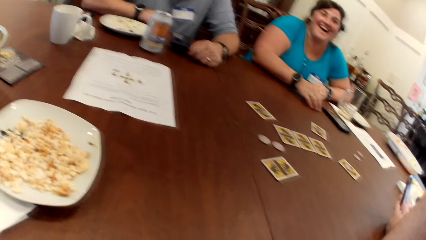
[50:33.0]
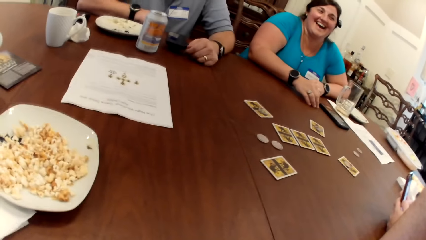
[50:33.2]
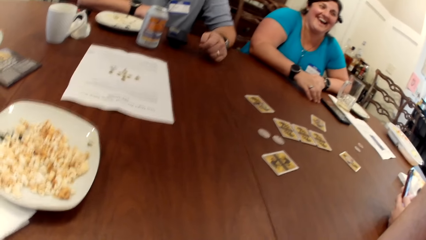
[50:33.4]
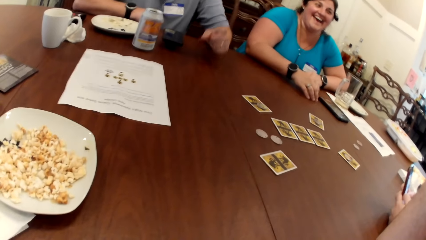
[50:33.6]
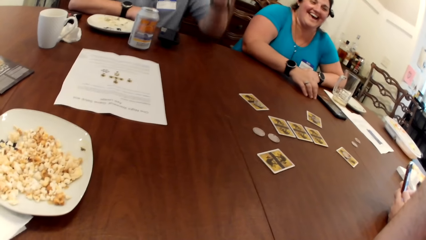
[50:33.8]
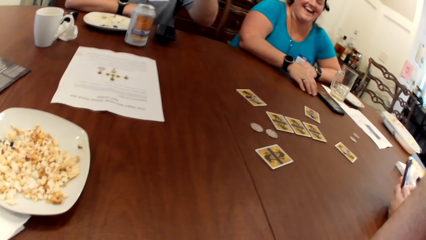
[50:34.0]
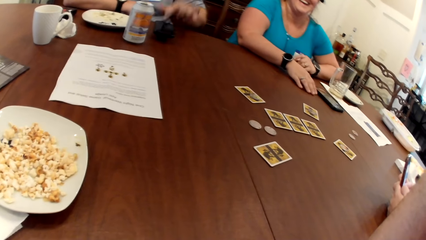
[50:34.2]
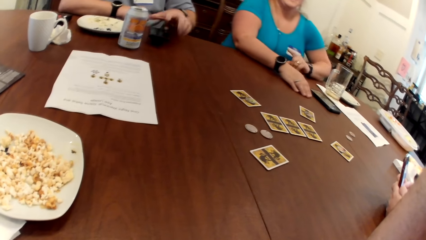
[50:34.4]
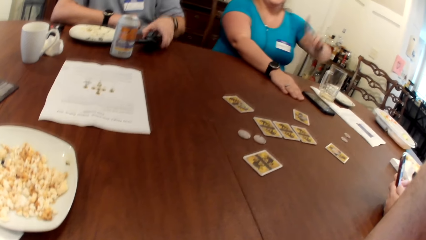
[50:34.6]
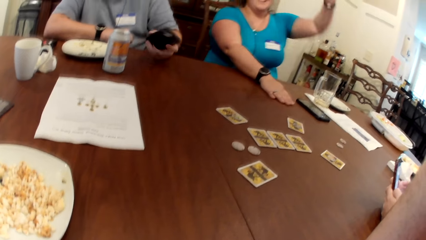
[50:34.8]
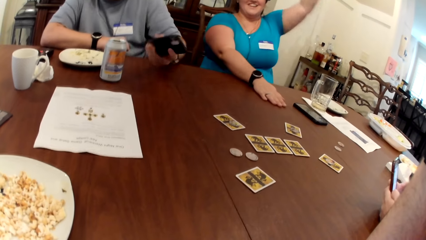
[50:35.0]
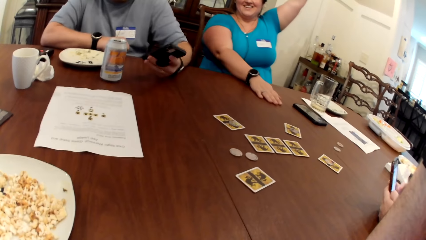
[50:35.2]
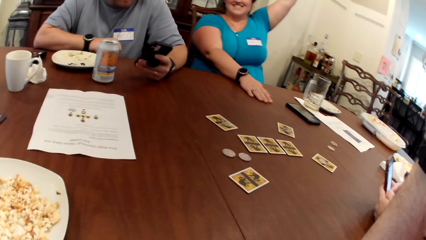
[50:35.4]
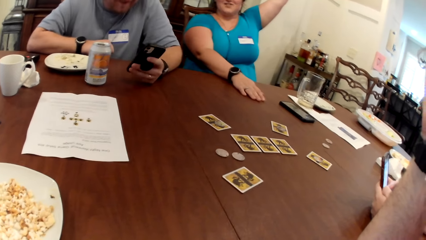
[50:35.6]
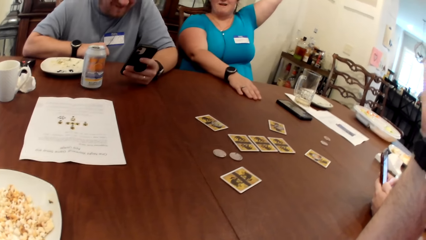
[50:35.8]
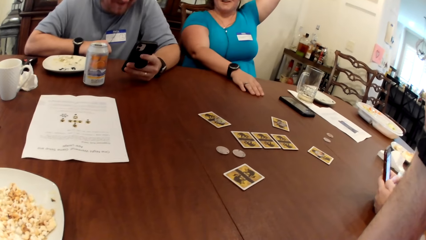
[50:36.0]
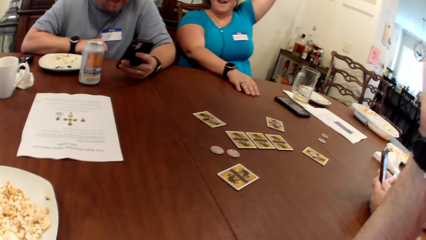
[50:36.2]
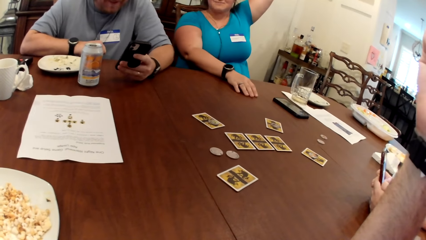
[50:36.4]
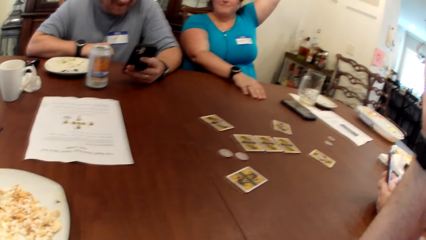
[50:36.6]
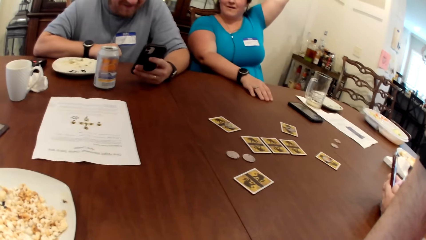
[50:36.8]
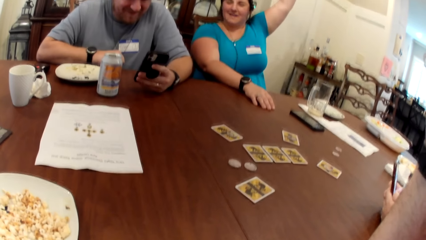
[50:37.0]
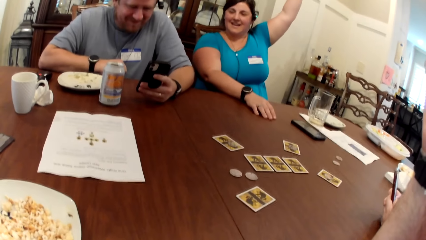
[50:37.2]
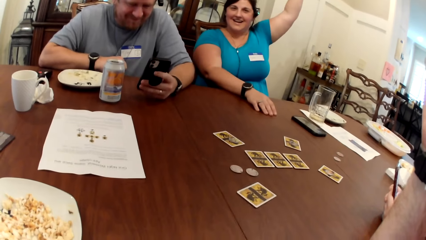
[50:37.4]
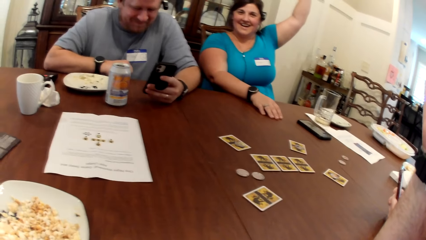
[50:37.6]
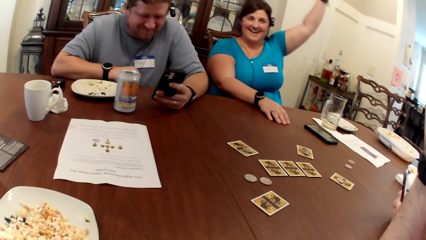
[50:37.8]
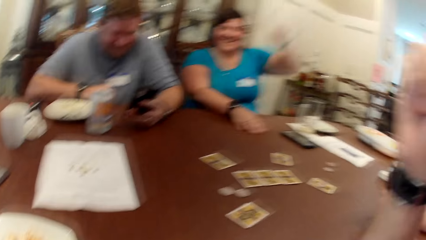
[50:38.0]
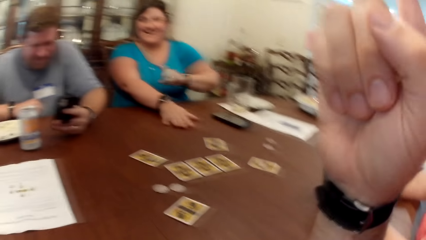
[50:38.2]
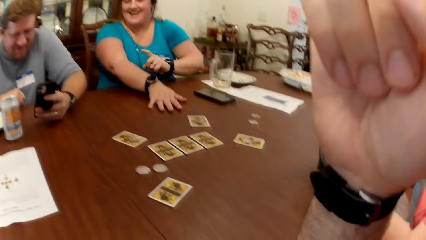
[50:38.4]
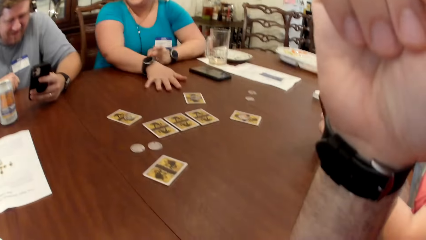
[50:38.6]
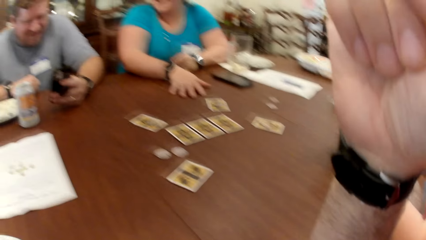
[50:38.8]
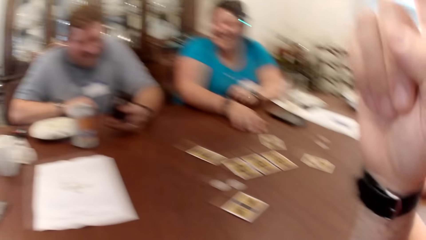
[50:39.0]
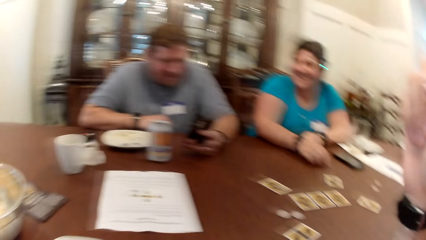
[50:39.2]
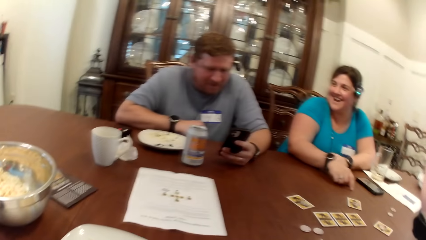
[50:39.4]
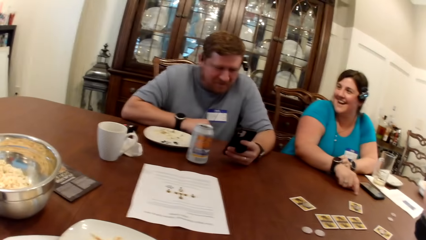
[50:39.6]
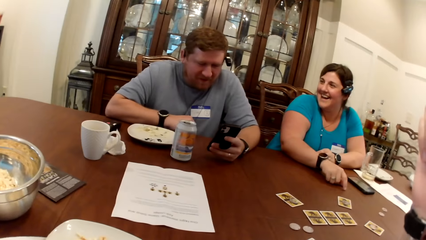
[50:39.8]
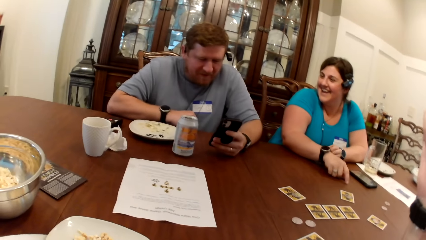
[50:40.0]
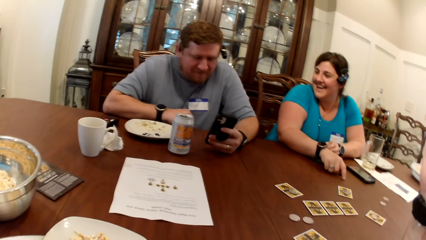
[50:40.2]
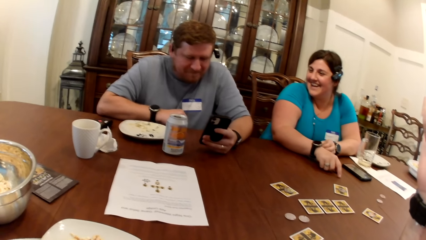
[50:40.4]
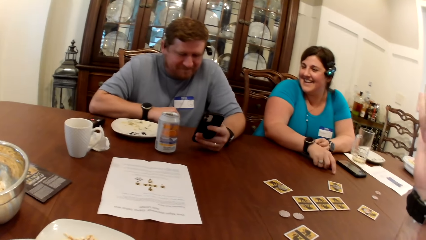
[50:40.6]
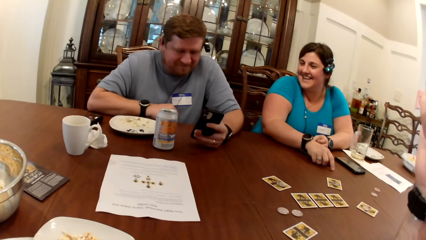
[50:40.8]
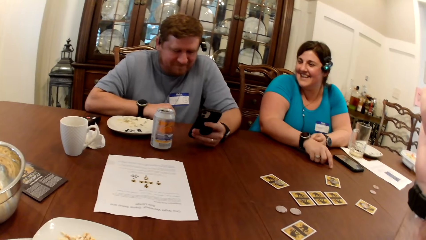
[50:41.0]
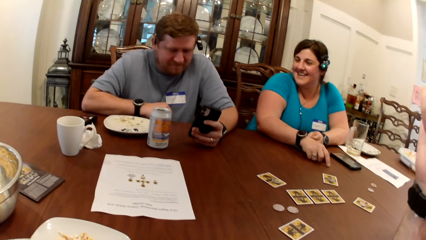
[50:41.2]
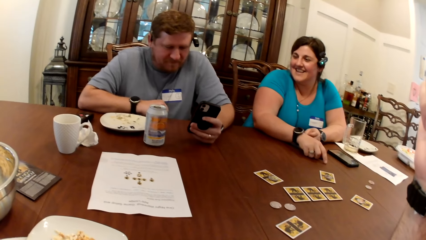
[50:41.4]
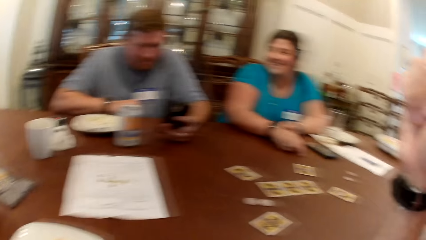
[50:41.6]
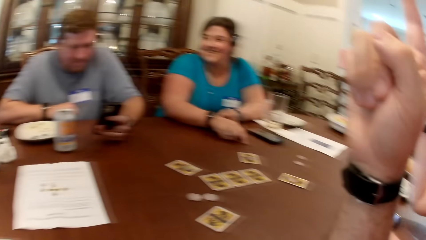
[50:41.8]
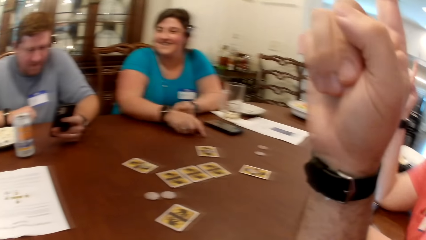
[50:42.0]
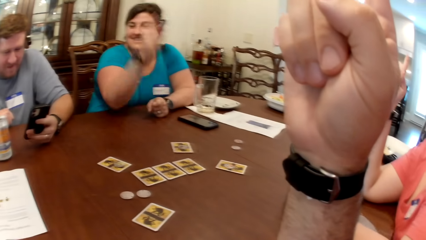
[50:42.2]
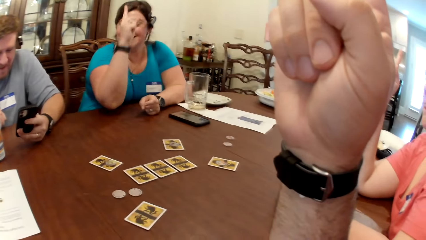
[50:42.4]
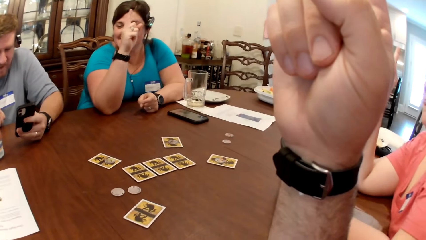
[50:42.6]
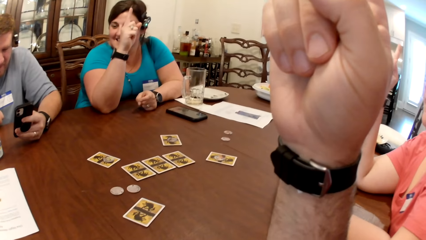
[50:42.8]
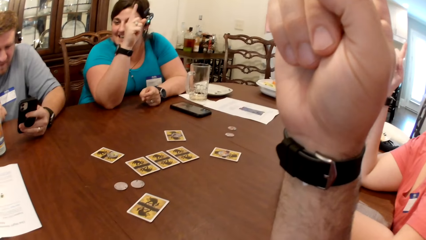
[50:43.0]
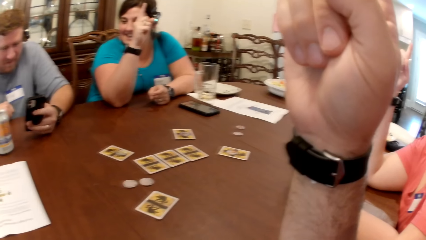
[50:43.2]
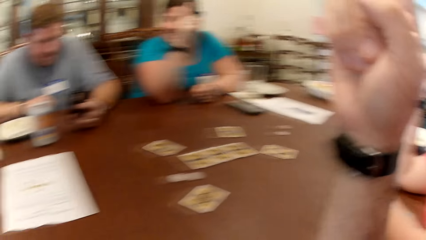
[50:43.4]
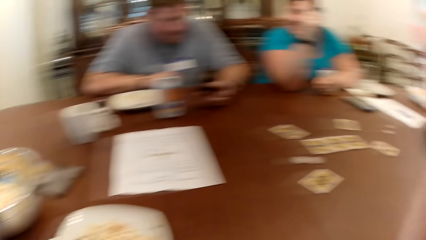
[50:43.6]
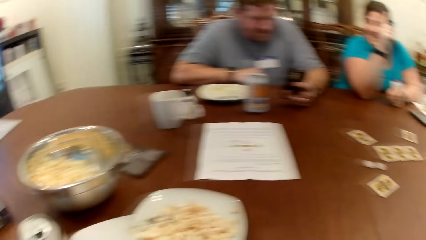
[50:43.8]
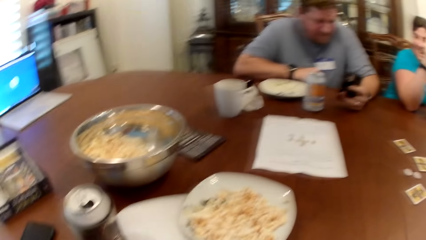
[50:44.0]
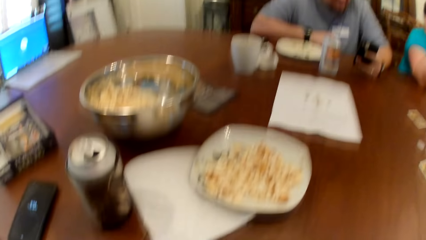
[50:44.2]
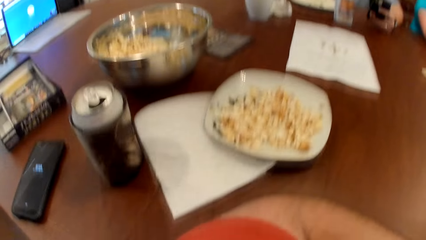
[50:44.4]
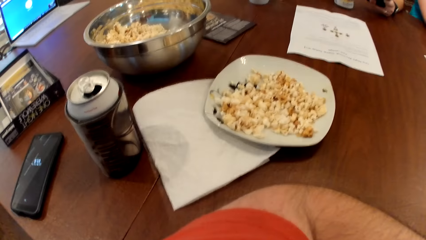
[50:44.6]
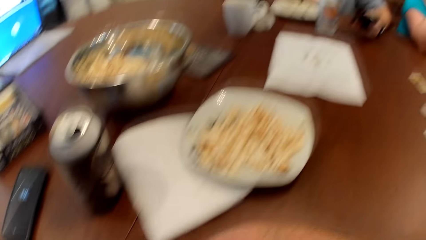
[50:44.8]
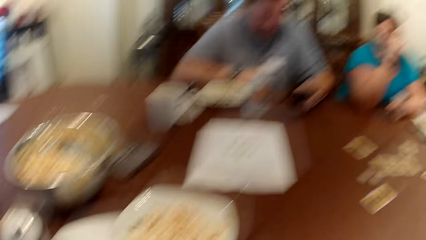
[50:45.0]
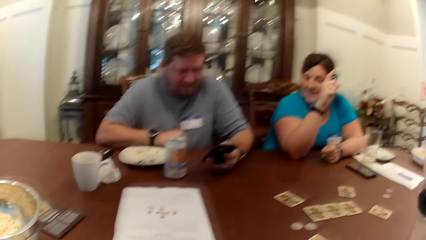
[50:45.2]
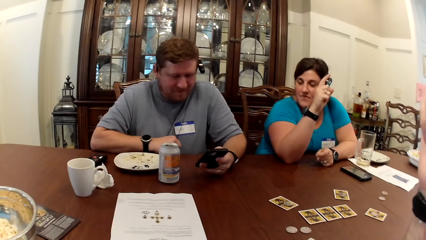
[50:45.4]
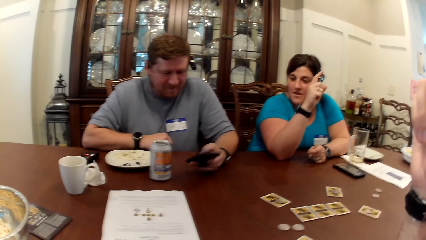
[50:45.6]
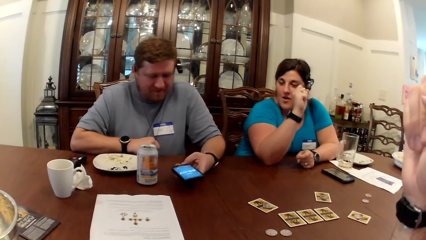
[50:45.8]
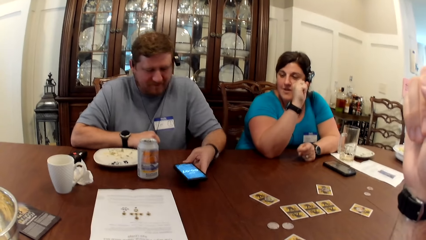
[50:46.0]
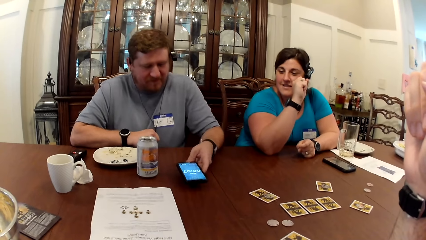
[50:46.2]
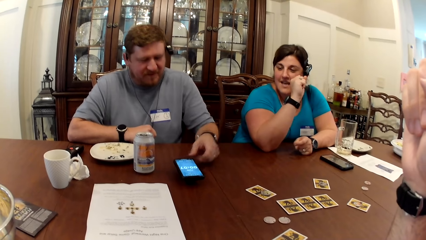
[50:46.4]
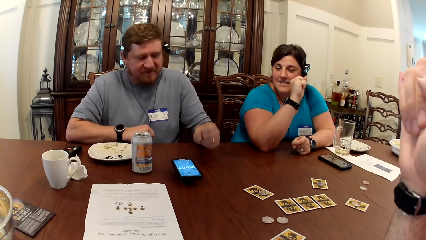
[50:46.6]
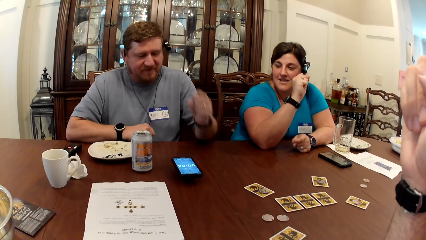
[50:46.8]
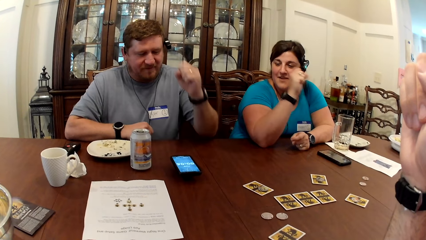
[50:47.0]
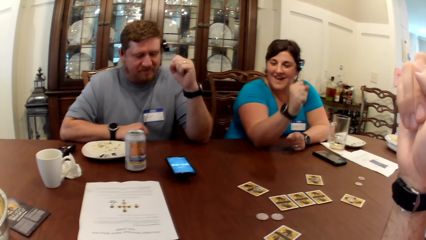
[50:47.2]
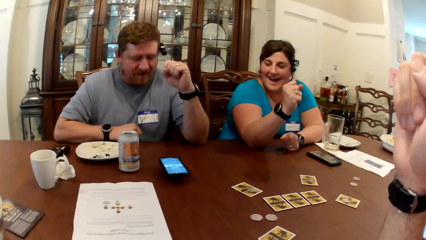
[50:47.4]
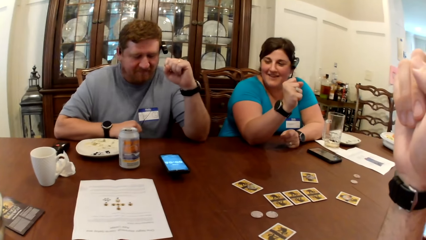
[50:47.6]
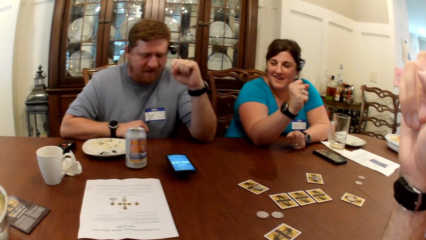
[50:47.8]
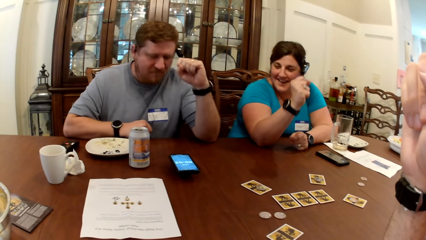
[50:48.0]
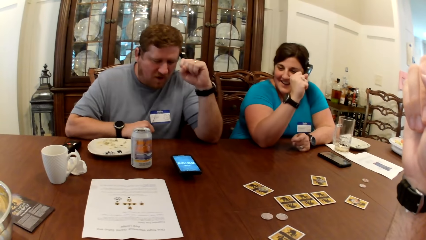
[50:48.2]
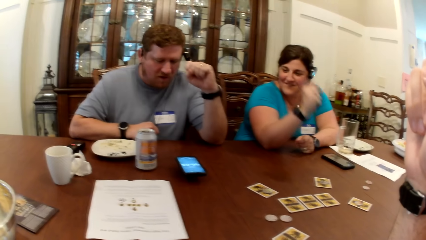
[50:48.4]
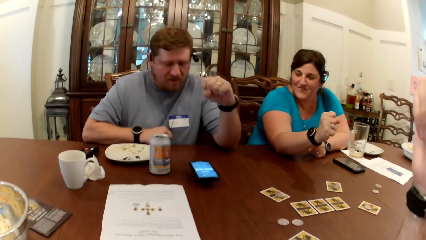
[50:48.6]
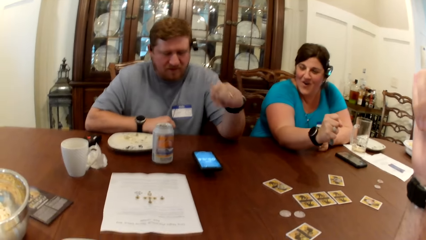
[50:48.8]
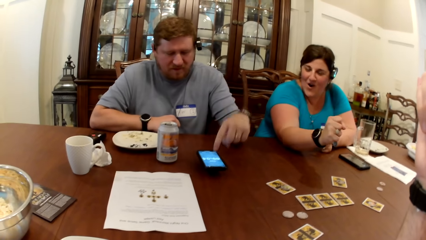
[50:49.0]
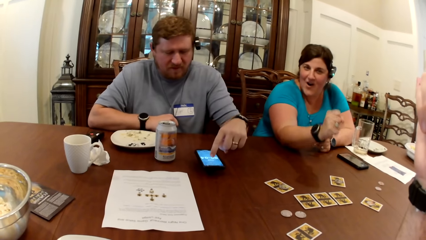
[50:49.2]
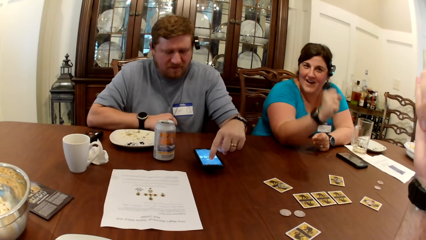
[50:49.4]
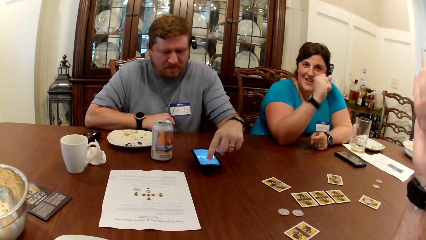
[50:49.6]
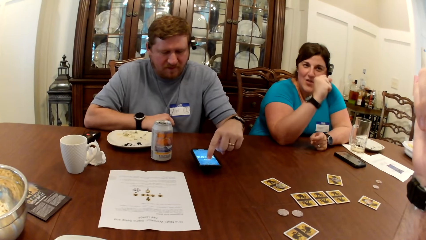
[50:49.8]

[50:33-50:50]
A man picks up the phone on the table with his left hand. The woman raises her left hand. The woman raises her right hand. The man places the phone on the table with his left hand.
